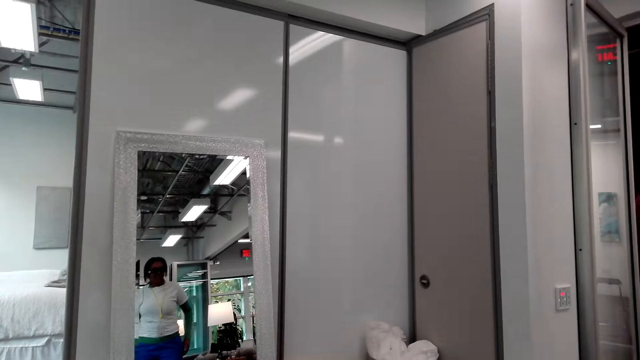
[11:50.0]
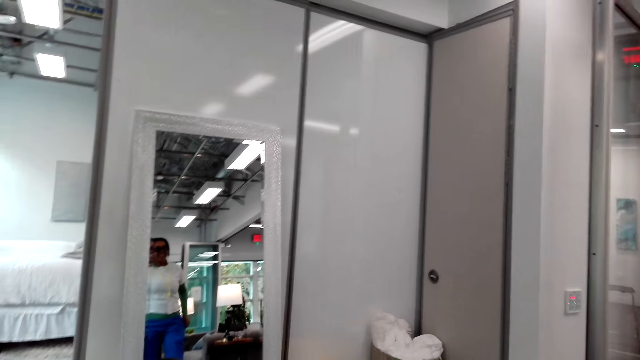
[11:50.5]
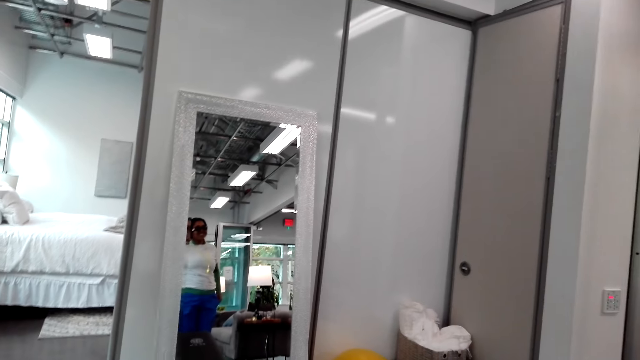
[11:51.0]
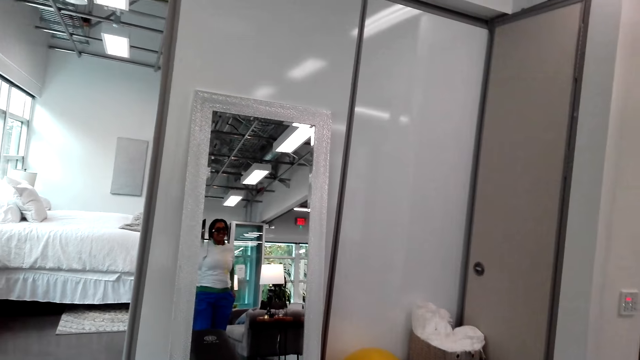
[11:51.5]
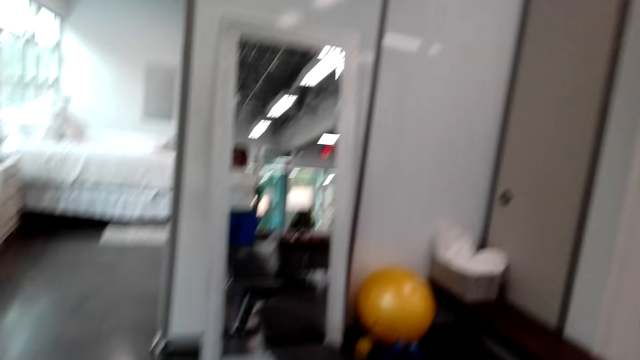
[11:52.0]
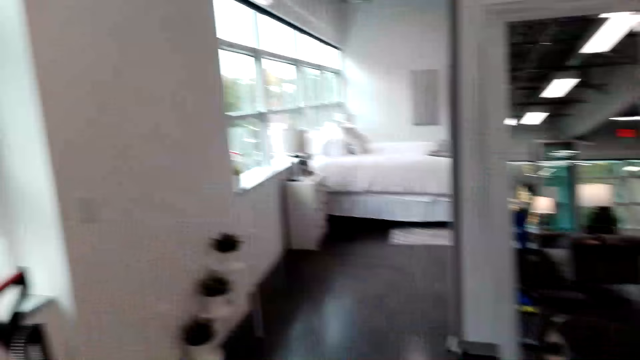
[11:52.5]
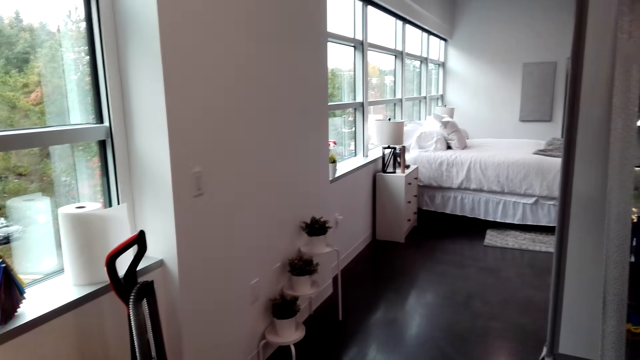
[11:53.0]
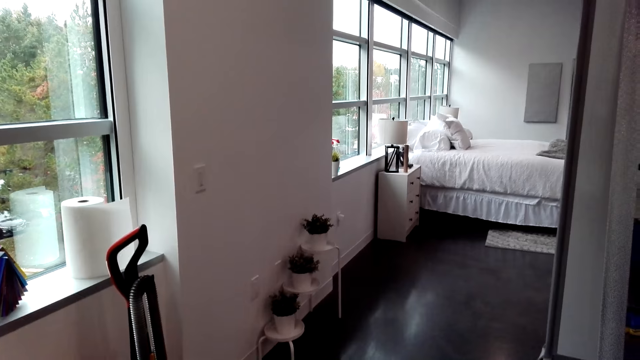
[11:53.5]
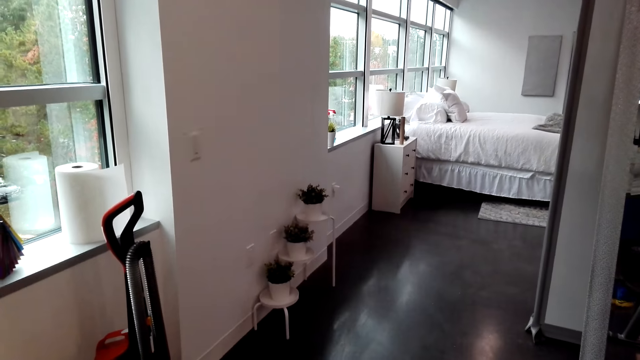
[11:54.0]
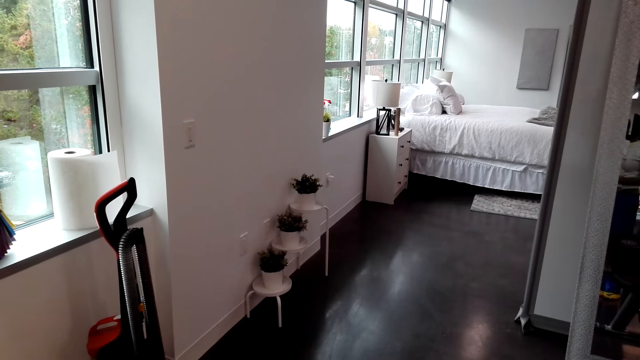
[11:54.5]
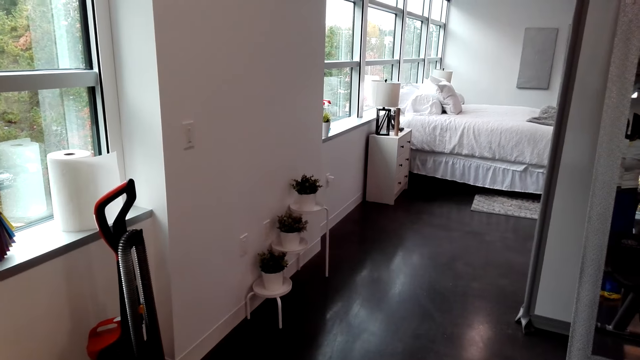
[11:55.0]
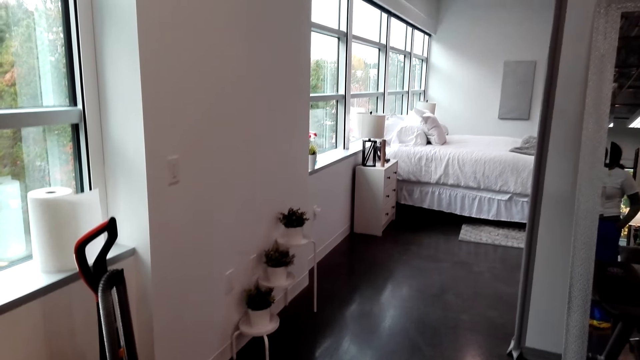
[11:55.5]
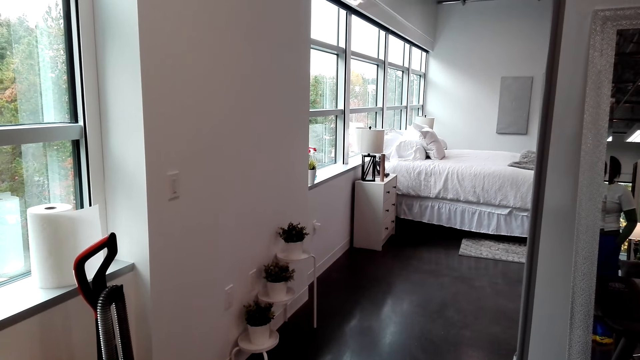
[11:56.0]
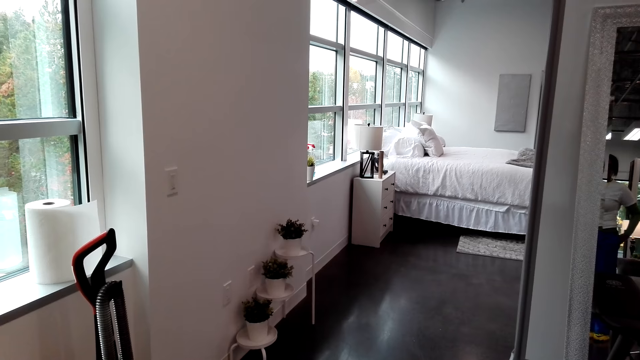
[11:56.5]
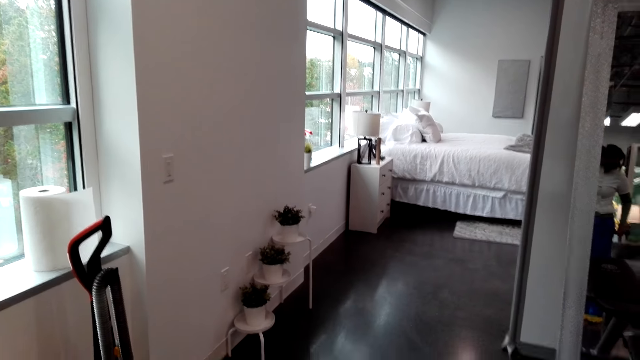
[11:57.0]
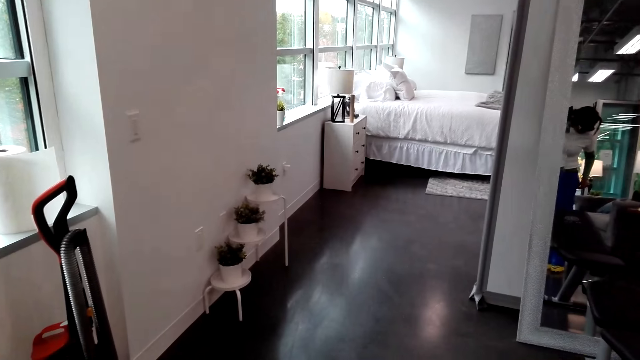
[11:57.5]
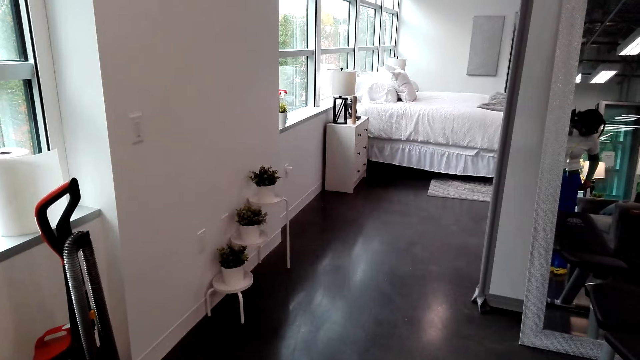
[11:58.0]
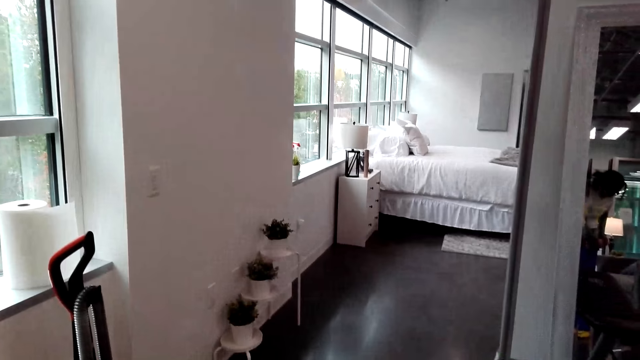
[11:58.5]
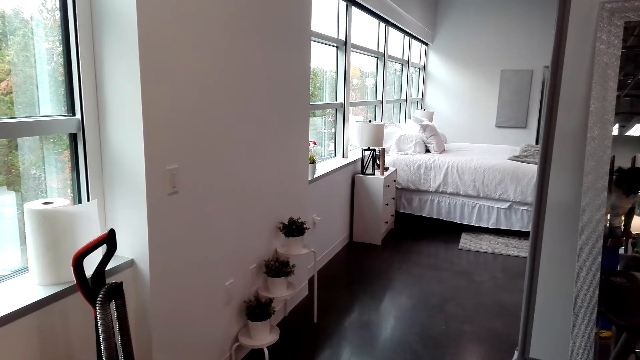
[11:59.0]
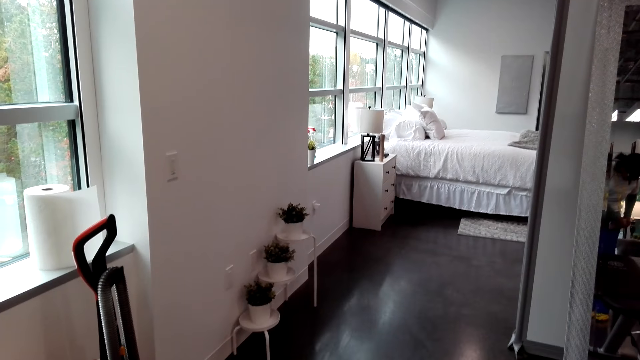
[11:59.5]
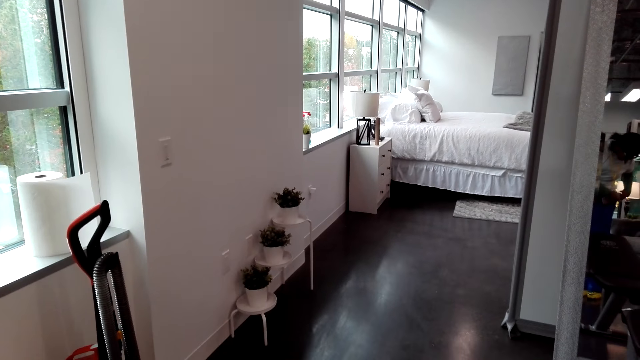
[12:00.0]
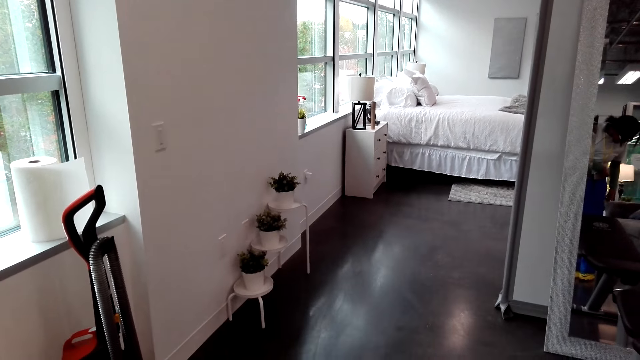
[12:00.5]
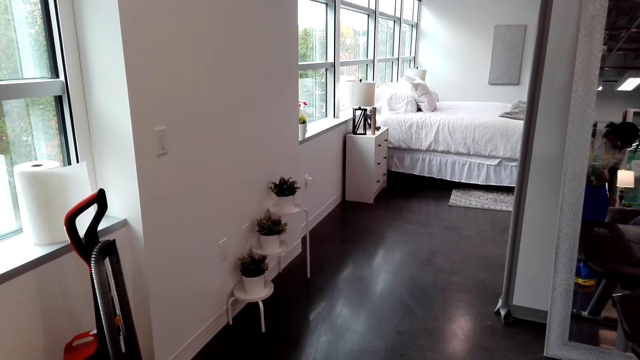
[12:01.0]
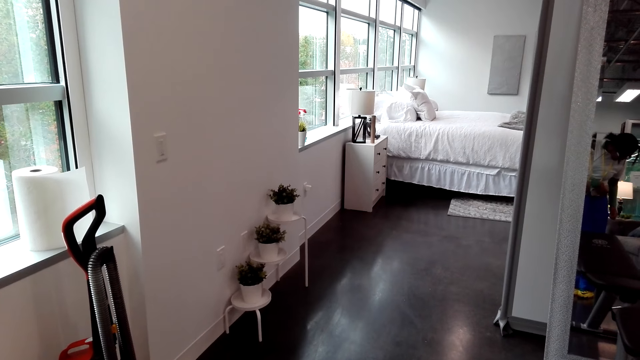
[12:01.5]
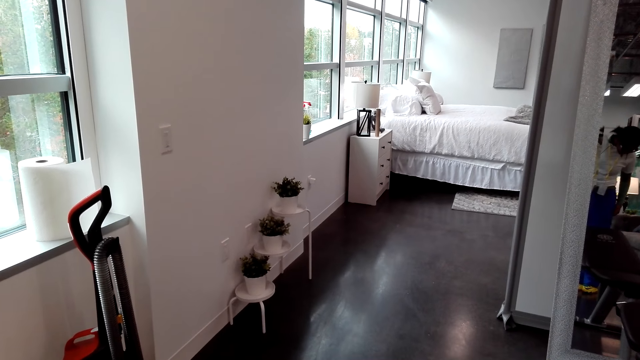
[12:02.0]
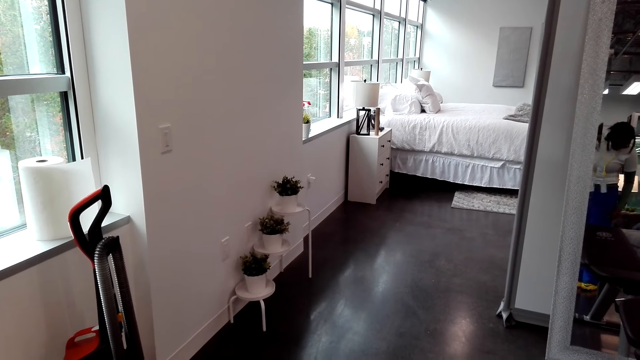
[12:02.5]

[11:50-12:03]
The lady looks at herself in the mirror. The camera wearer talks with the lady. They look around. They look around again. A woman picks up her phone. The camera wearer looks around. They talk with the lady. Another lady touches herself.

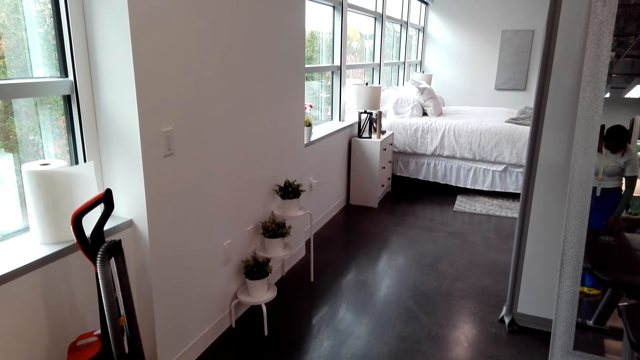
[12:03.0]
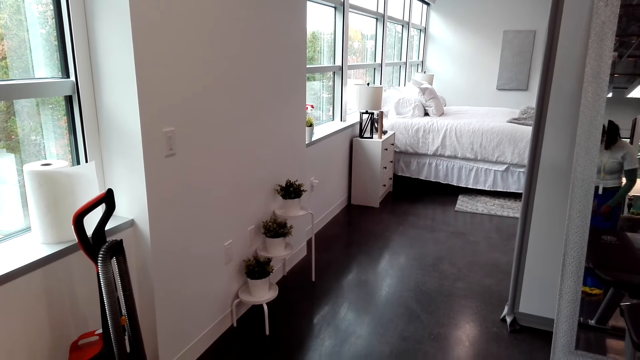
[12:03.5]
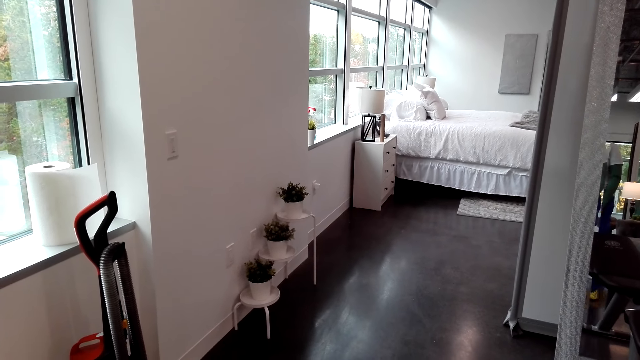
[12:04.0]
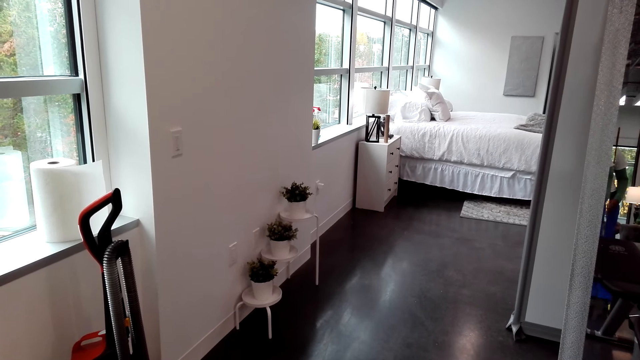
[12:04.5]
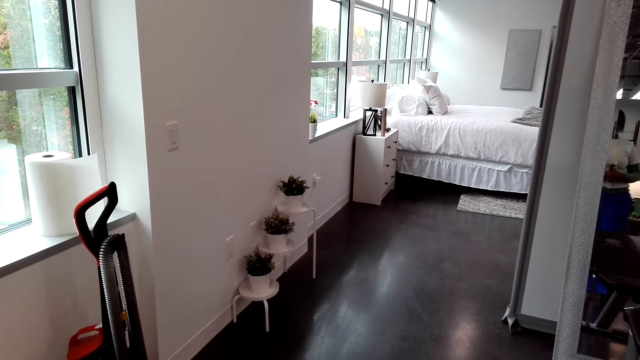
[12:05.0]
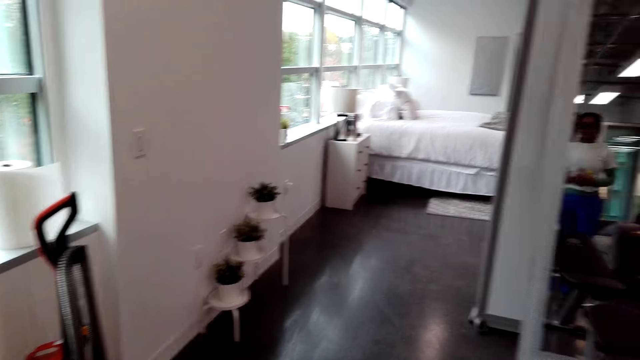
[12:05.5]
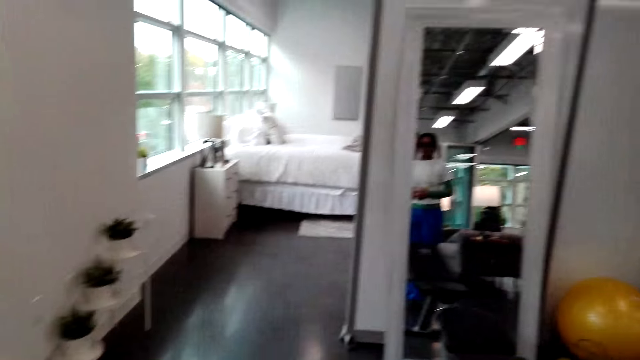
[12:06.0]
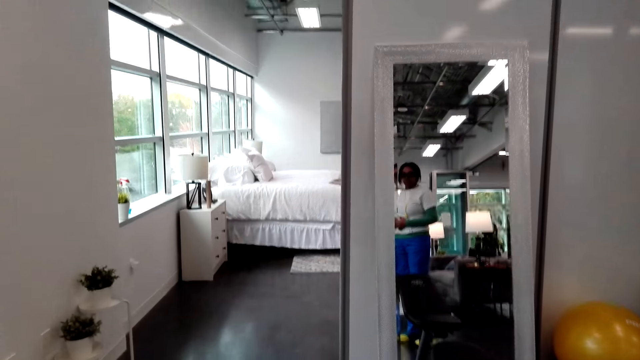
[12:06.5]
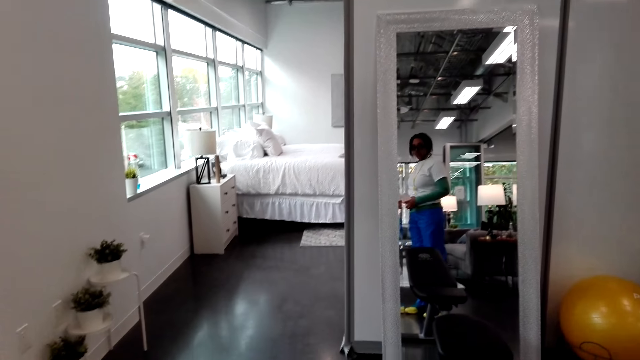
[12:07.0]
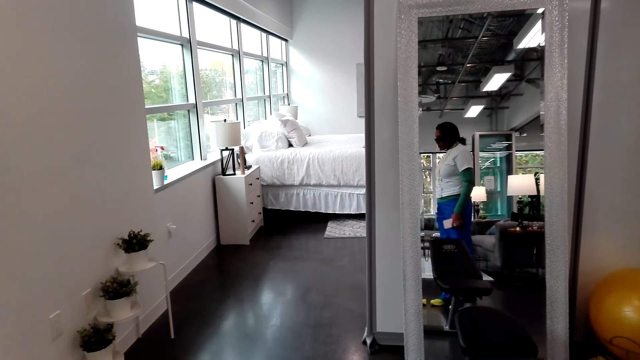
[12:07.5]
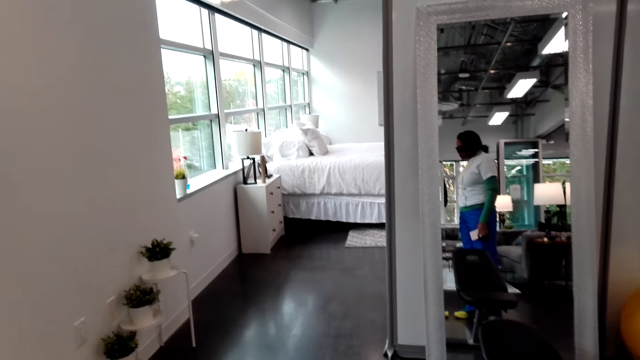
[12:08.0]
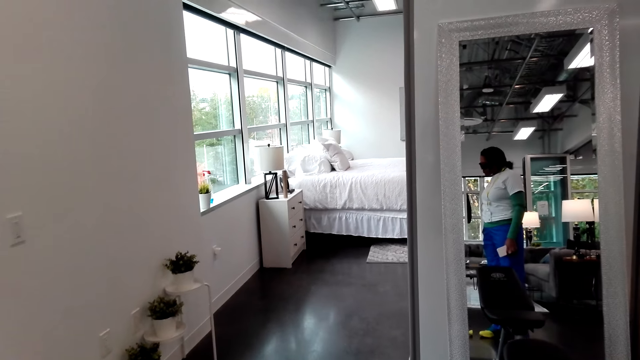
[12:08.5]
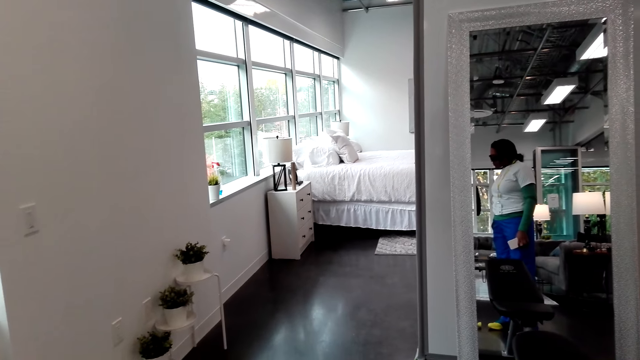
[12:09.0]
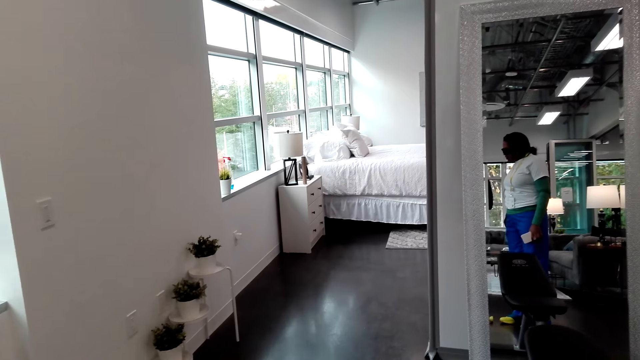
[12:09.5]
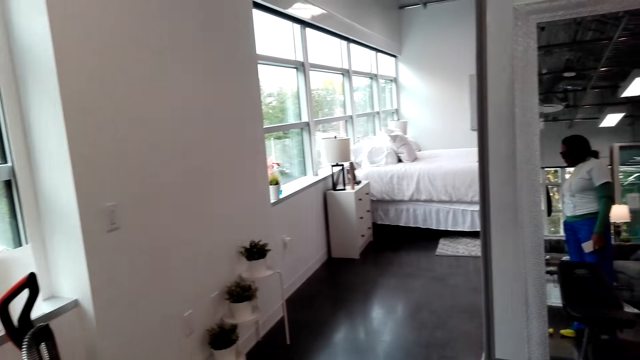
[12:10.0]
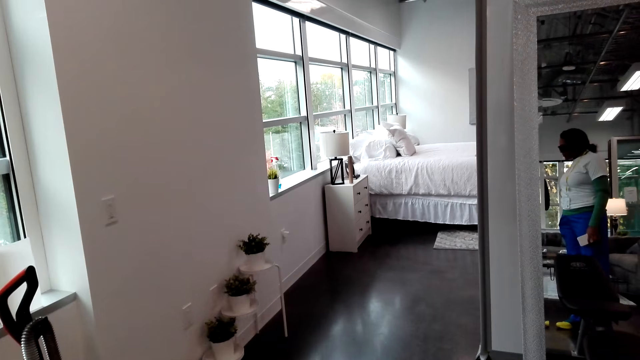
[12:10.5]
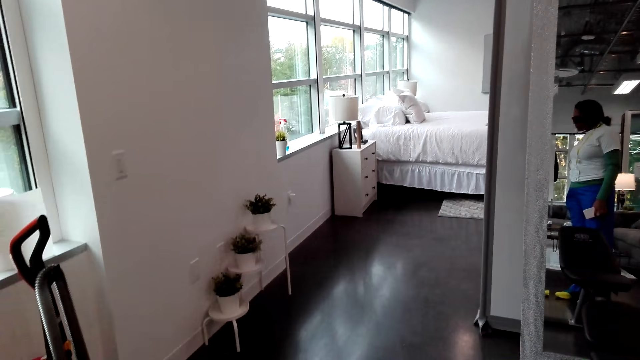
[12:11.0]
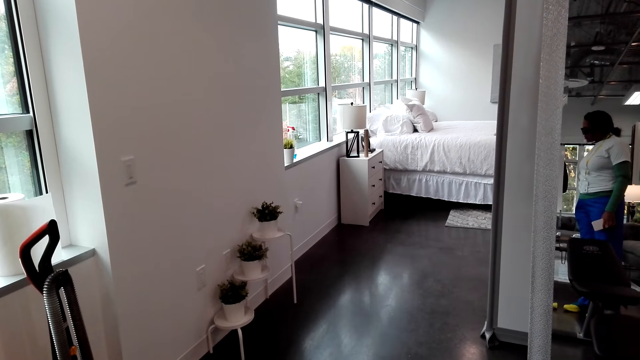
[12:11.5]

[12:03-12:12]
The camera wearer talks with a lady. They look around. The lady looks at herself in the mirror.
